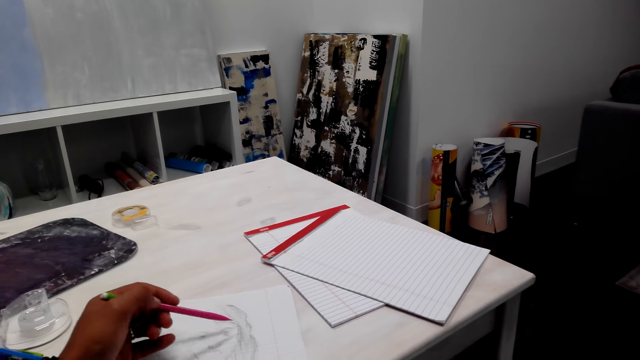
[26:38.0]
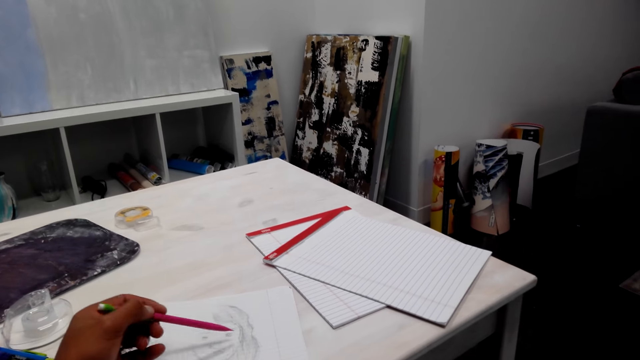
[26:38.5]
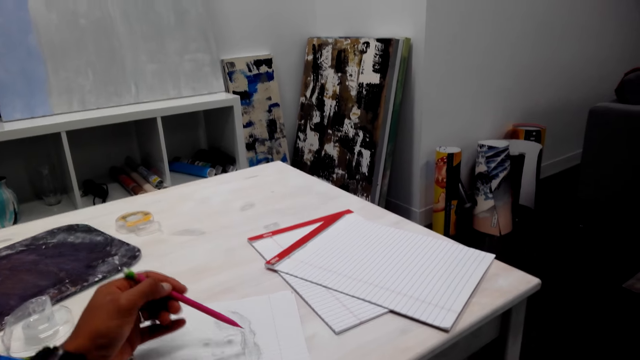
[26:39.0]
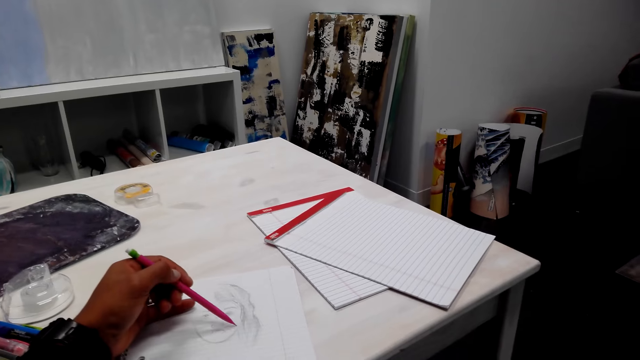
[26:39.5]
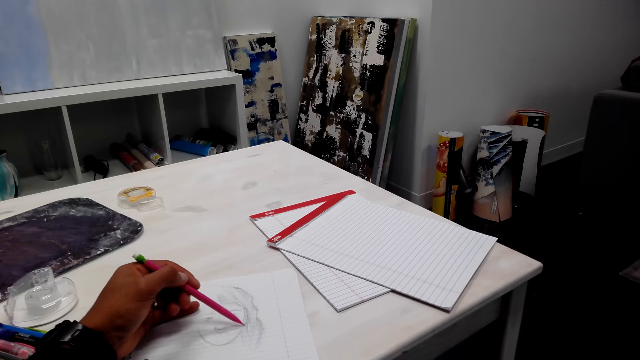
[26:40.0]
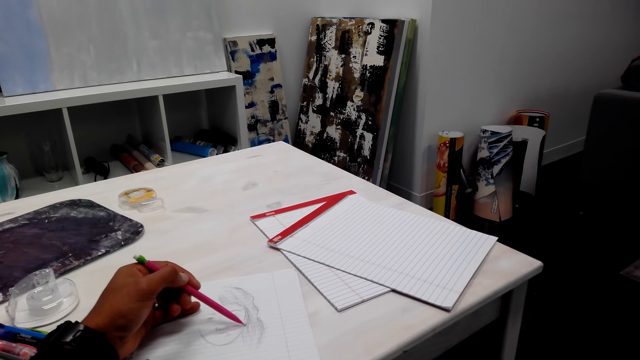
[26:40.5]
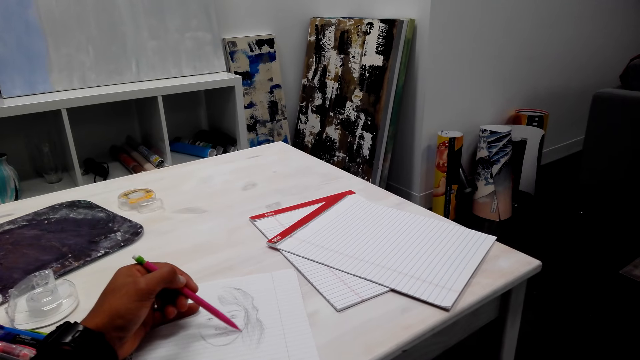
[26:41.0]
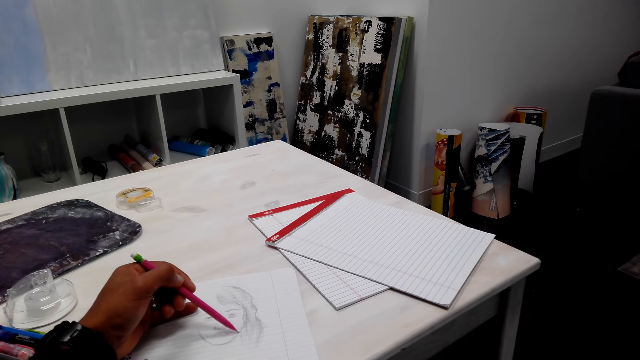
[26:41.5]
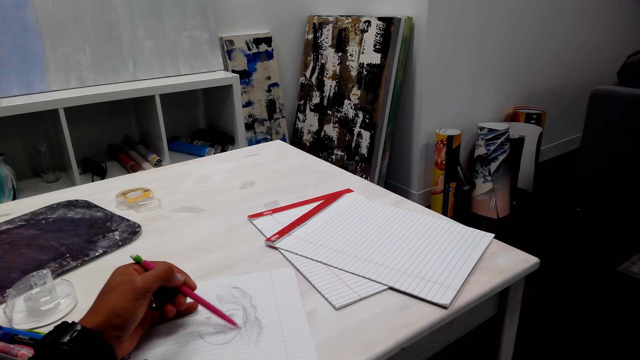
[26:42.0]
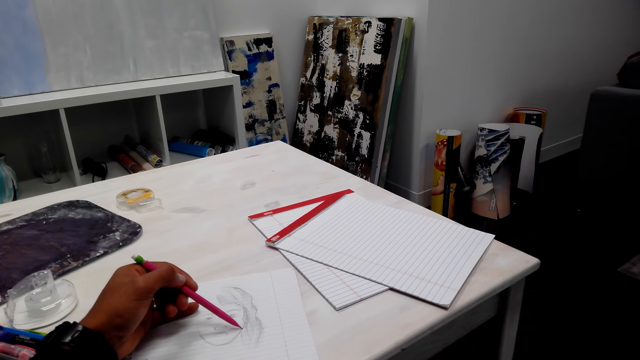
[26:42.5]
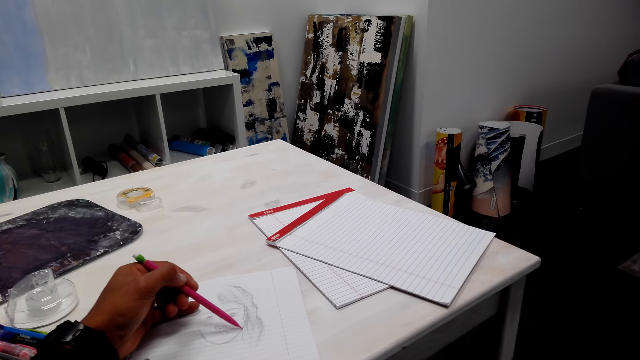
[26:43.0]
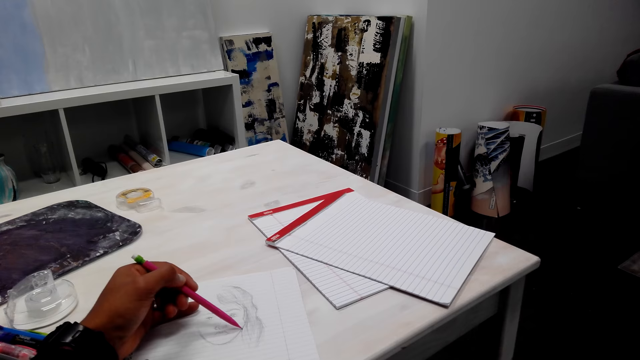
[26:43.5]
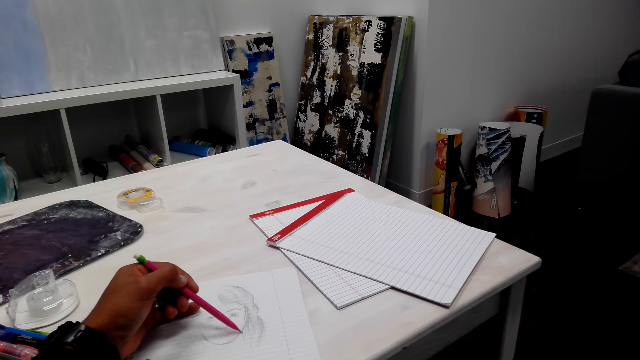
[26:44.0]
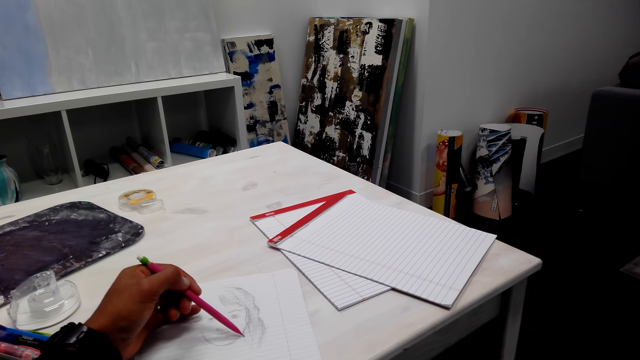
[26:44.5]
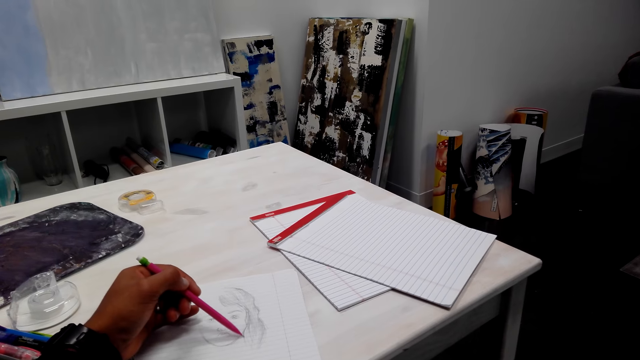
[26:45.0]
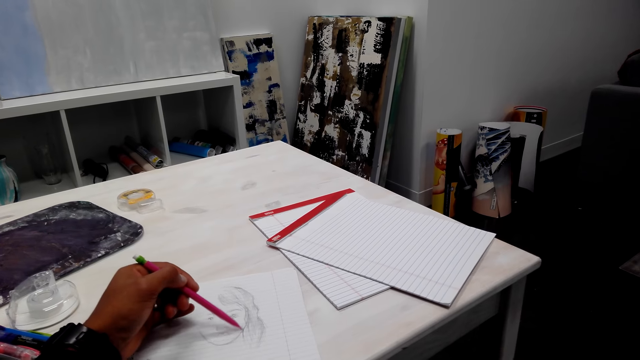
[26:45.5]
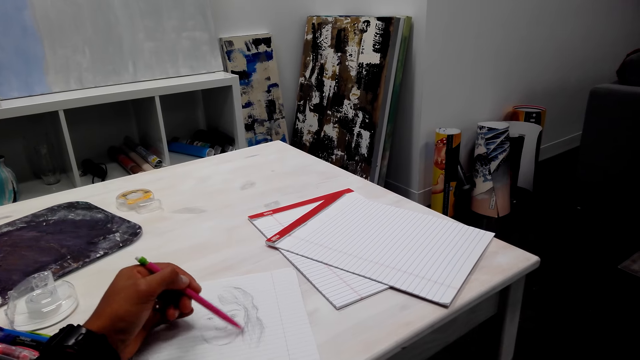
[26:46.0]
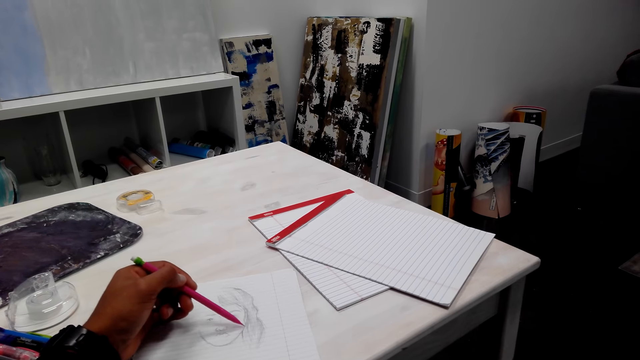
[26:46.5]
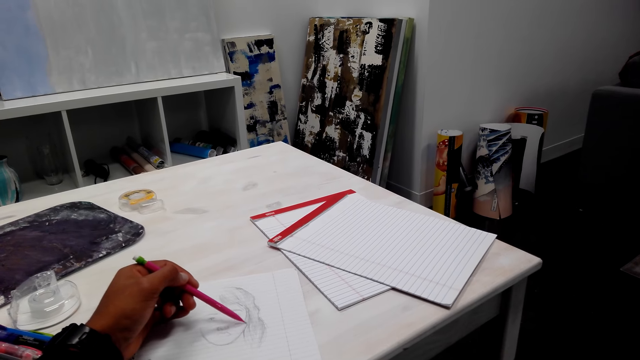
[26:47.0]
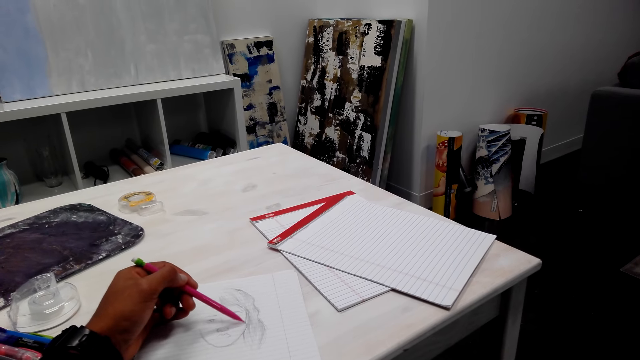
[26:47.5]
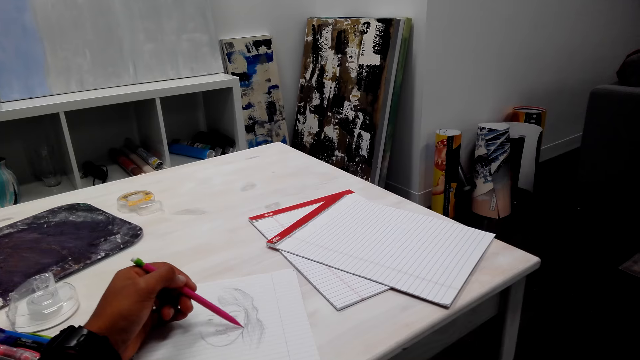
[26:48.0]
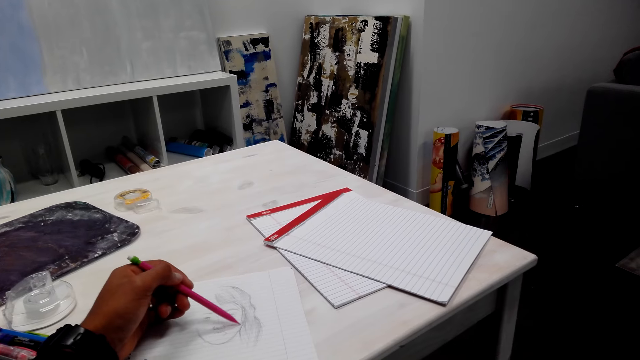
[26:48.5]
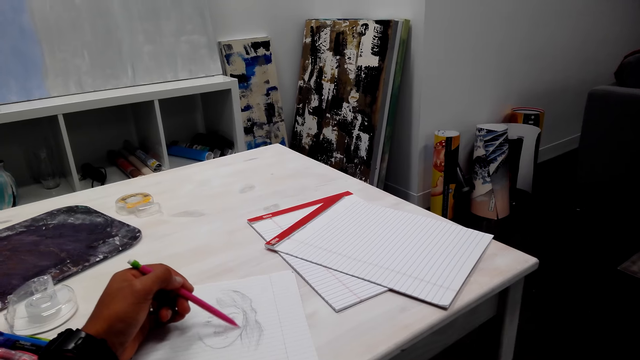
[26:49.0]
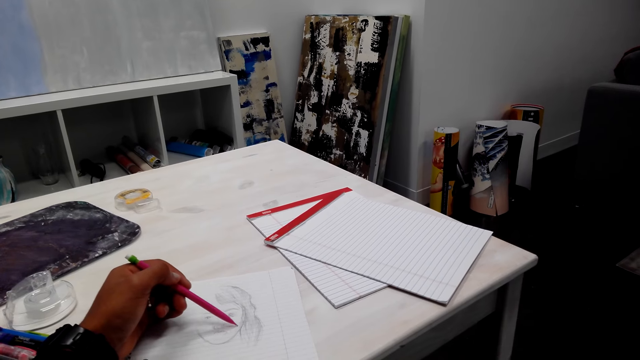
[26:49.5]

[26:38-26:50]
The camera wearer adjusts the pencil. They draw a picture on the book.

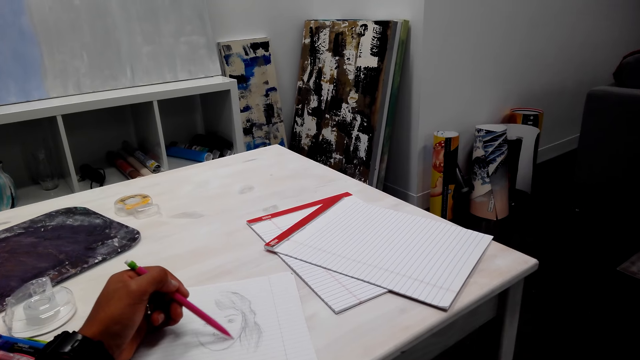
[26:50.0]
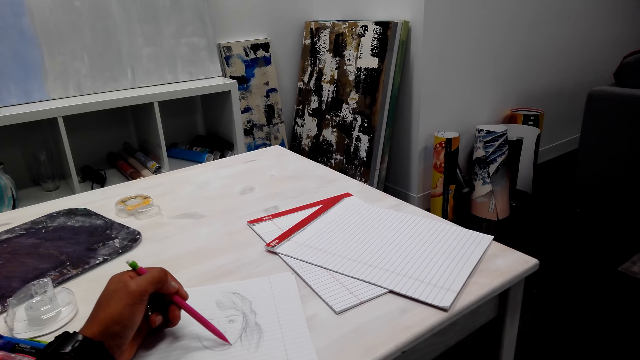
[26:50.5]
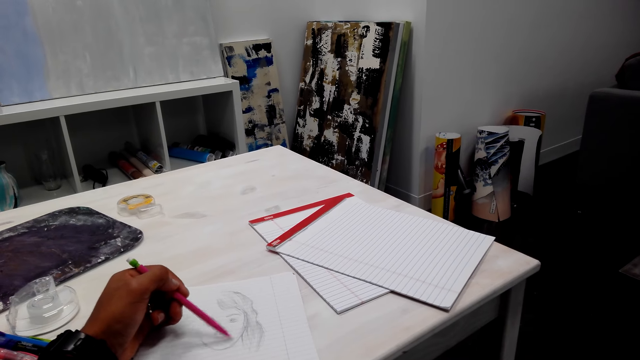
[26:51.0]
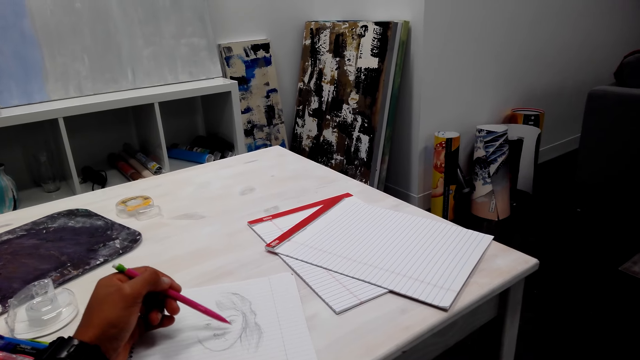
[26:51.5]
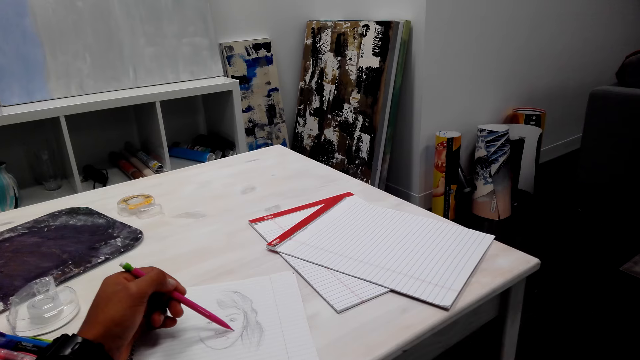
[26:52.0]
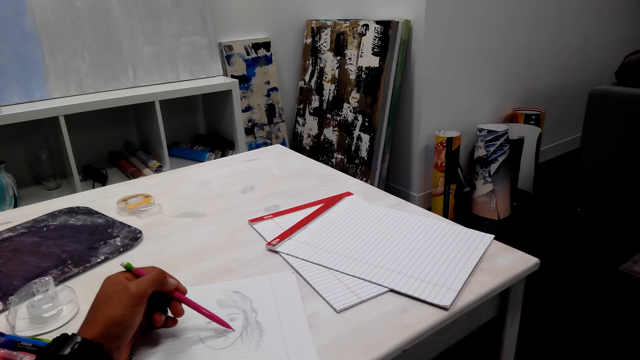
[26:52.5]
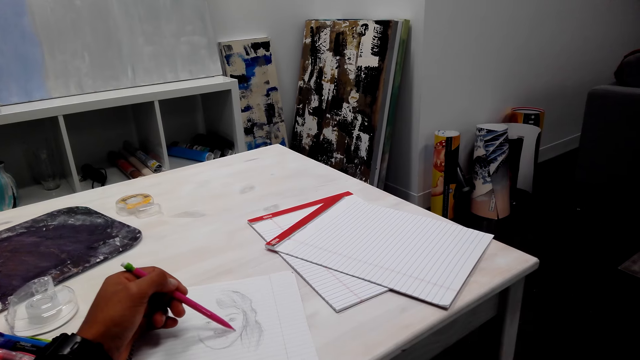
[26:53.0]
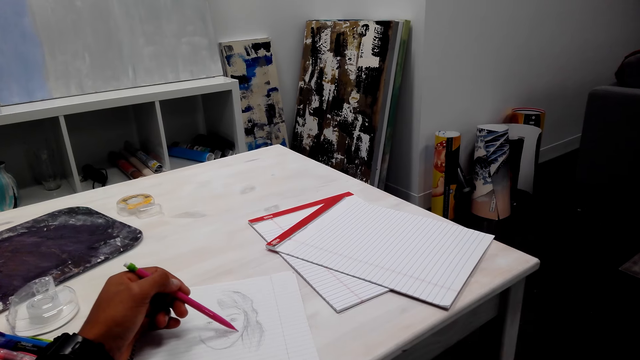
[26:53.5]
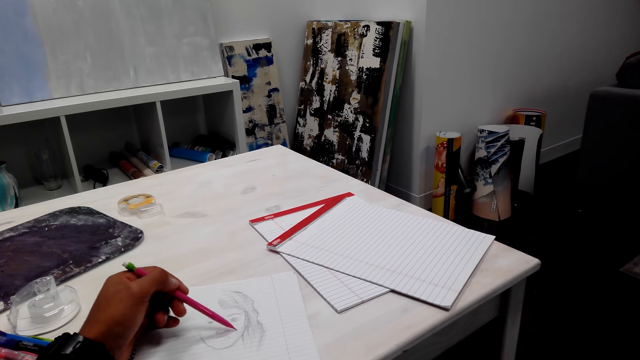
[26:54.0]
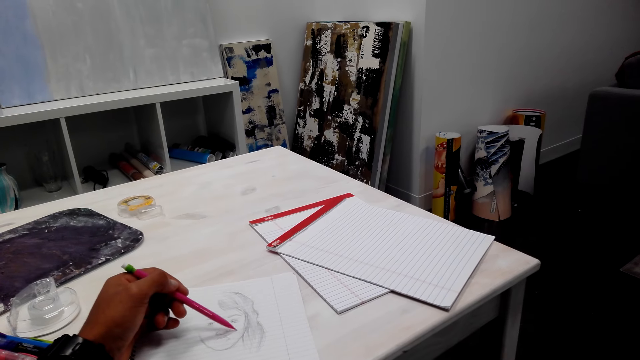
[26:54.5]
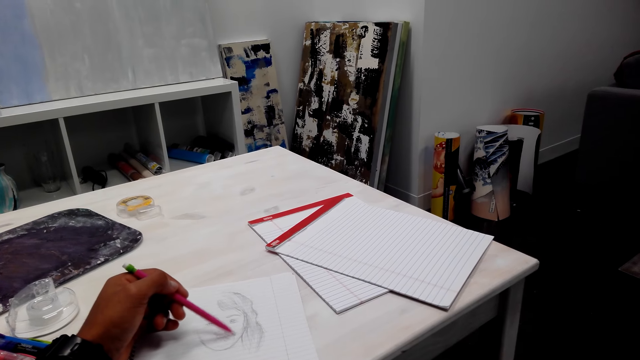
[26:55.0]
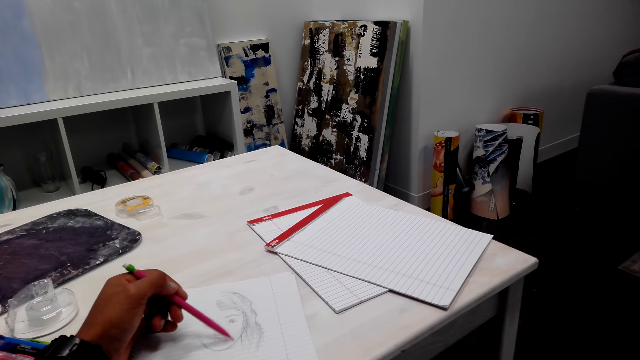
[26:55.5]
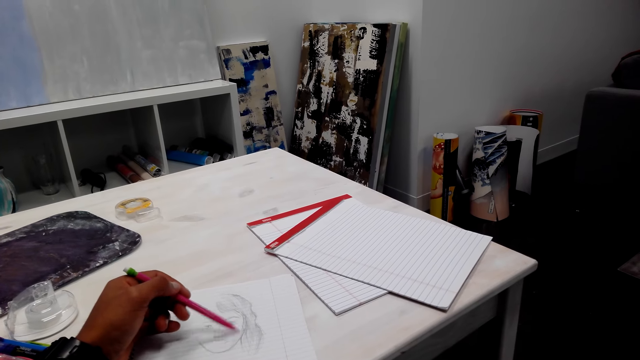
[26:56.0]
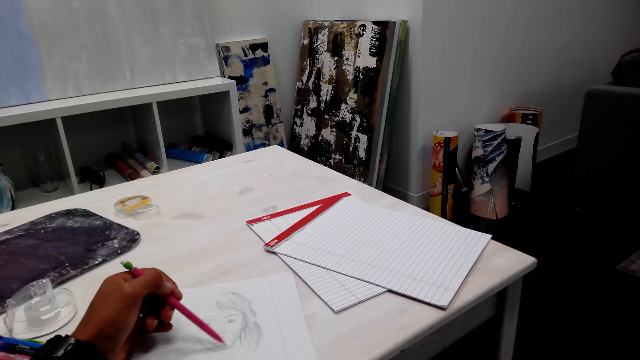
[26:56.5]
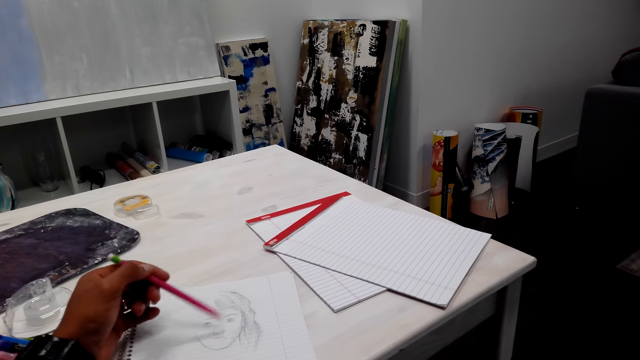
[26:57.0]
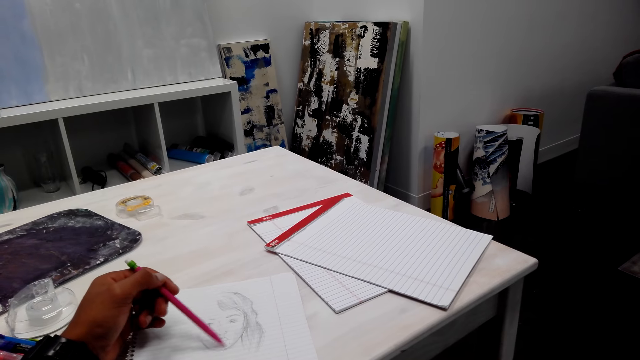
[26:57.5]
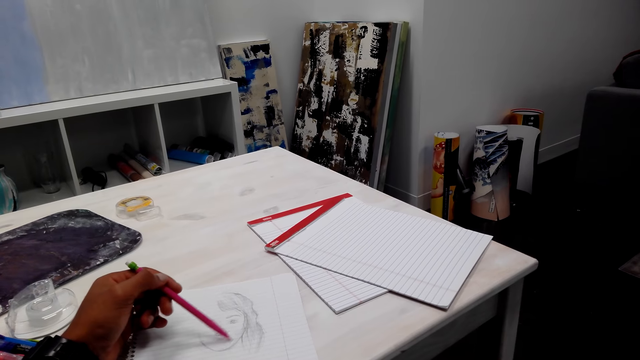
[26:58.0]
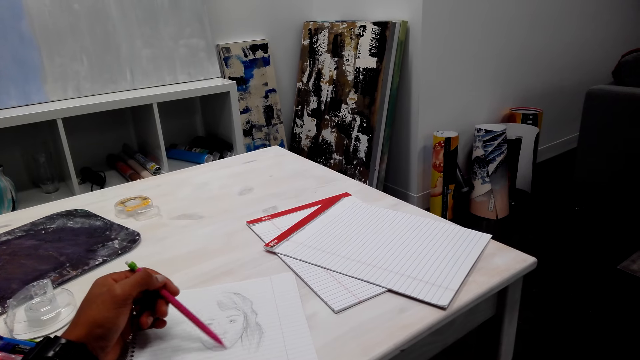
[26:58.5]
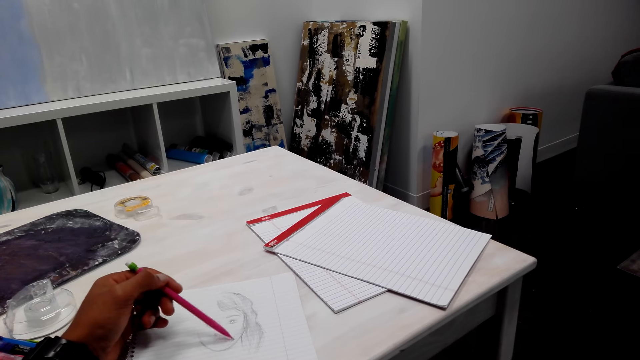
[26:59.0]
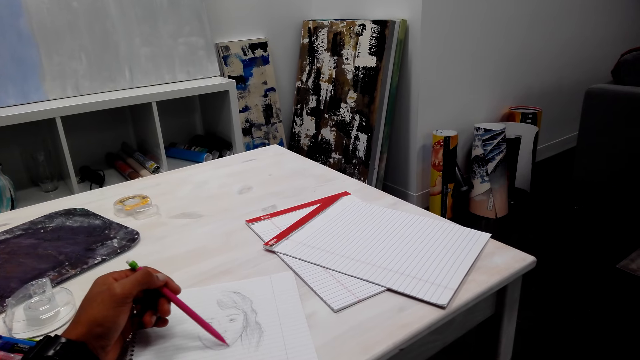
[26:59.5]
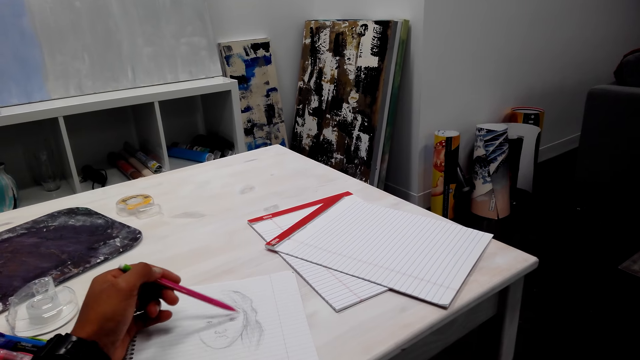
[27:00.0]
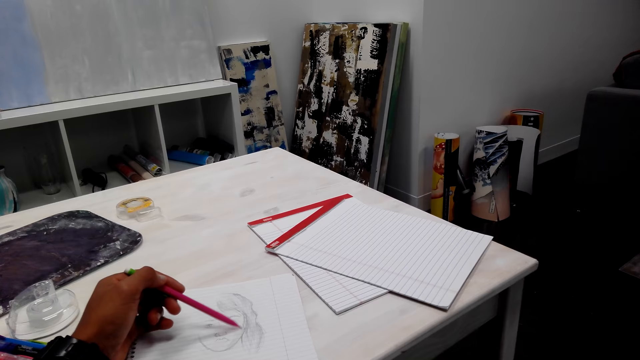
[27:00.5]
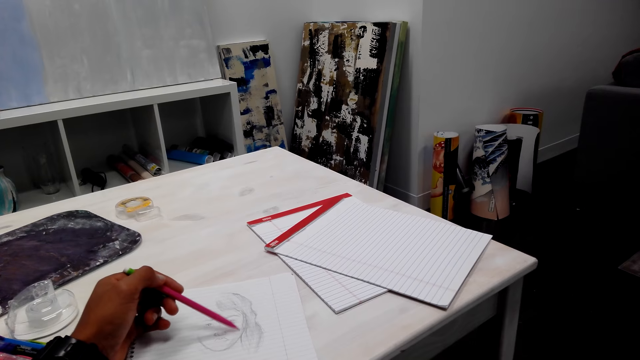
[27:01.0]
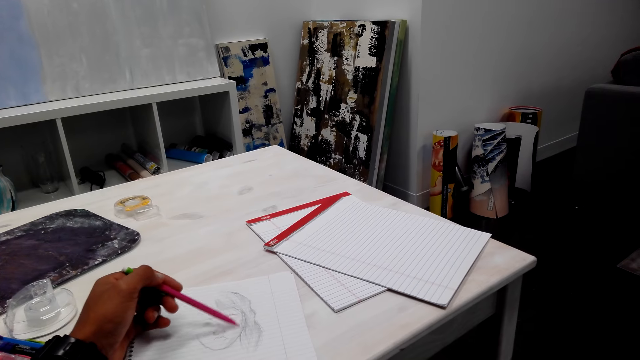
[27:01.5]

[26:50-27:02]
The camera wearer adjusts the pencil. They draw a picture on the book. They adjust the pencil. They draw a picture on the book.
